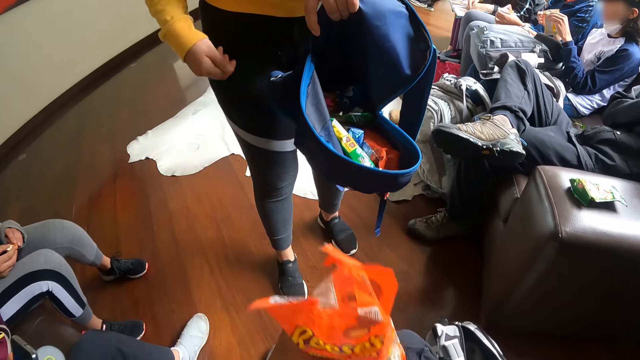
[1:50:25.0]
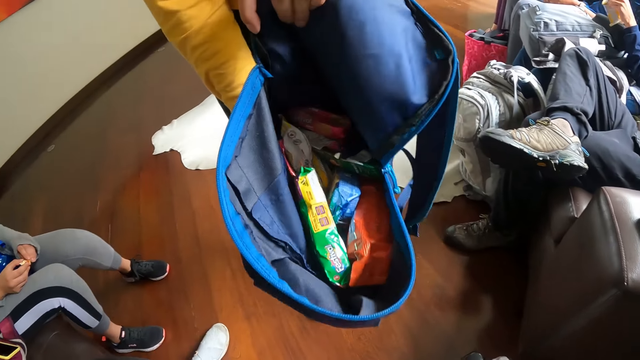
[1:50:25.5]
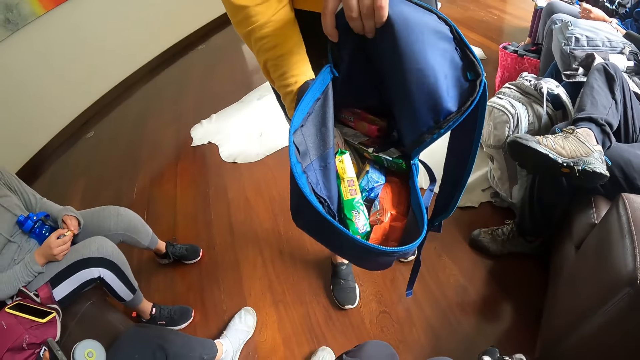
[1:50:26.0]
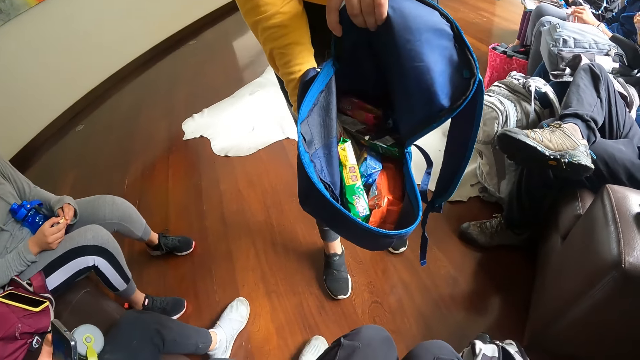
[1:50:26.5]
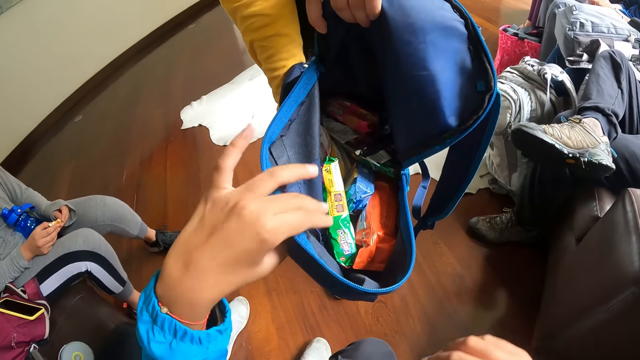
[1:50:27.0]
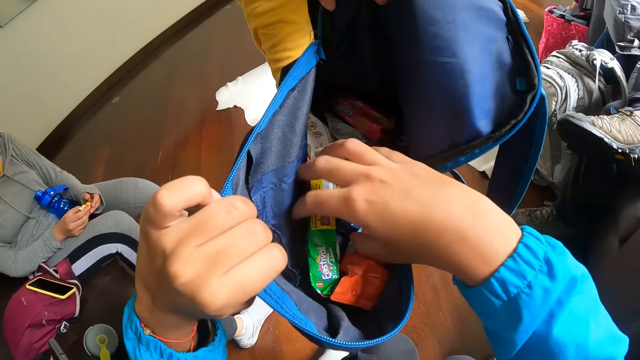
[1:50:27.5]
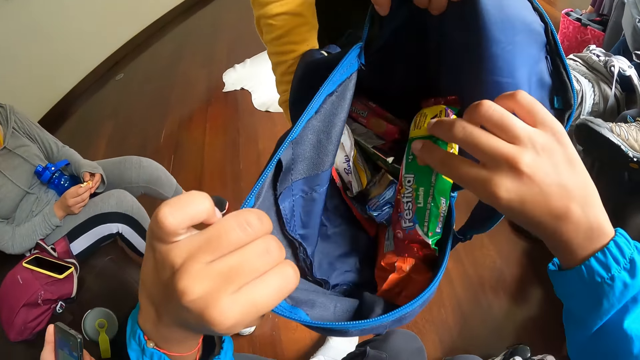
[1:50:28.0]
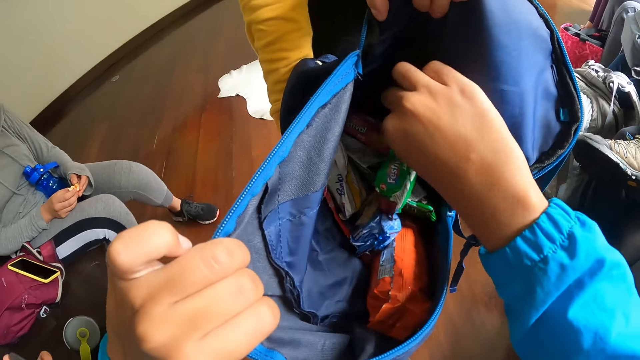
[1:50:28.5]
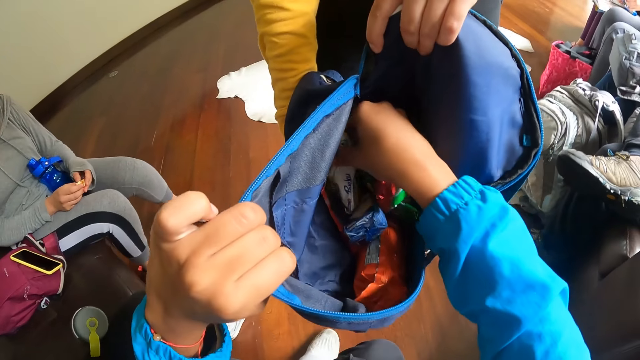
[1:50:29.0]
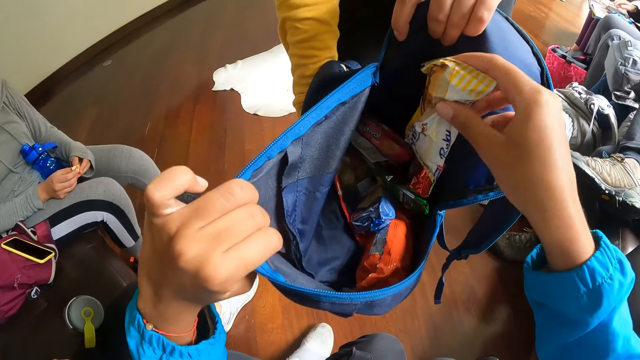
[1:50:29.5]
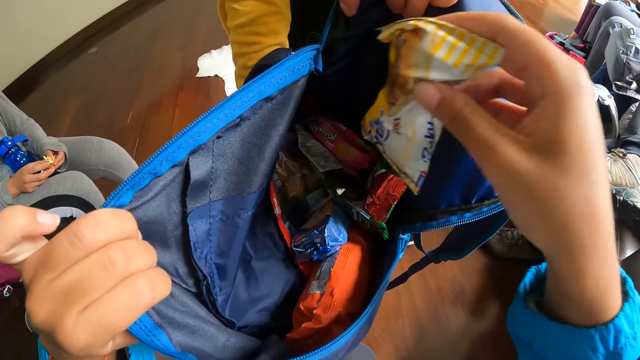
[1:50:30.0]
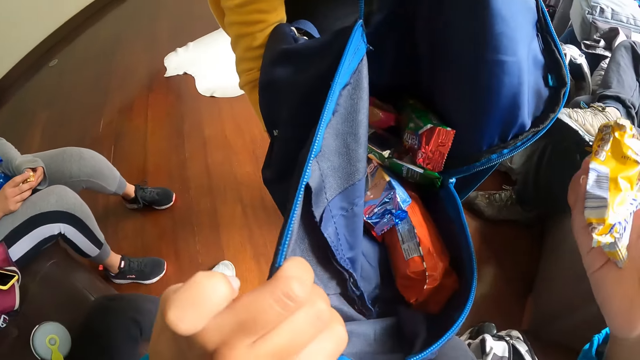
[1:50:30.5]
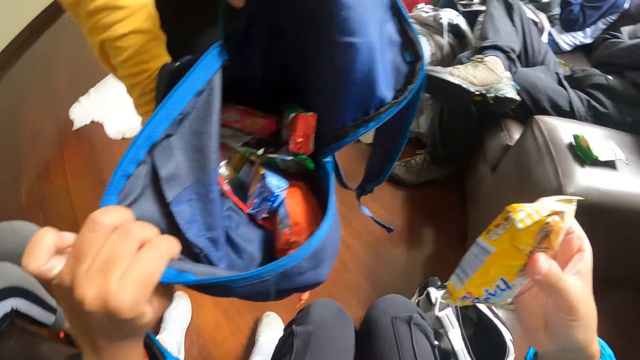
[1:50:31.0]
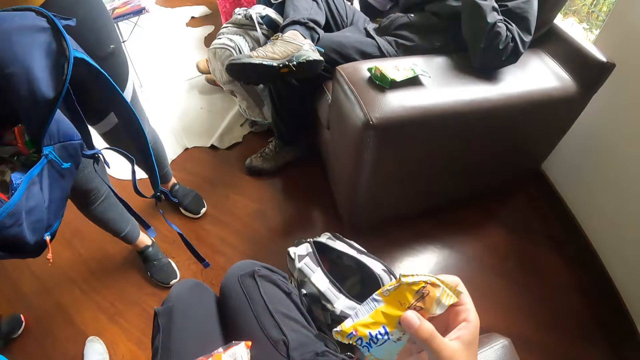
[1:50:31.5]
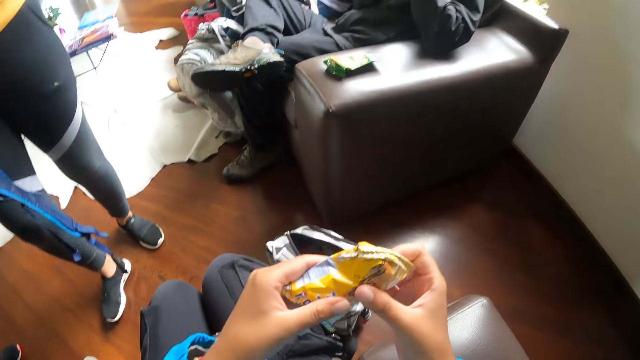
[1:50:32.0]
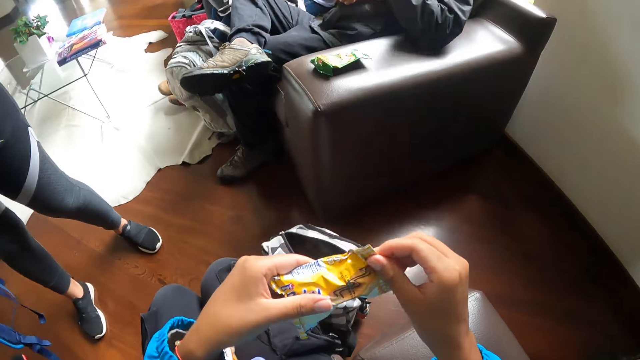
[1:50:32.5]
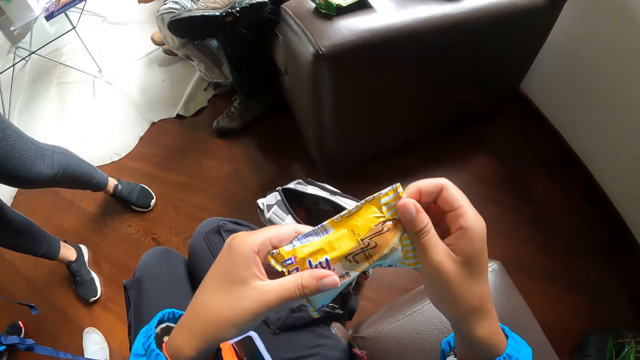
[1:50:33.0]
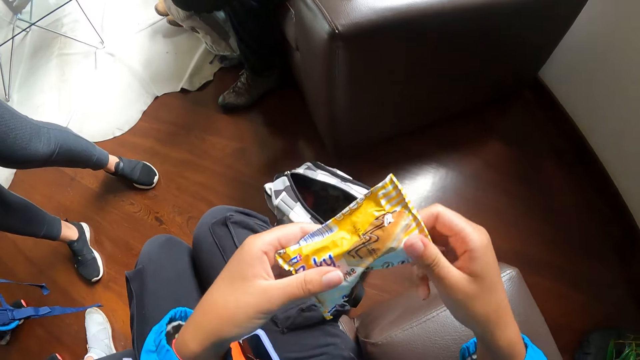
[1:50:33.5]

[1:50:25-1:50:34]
The camera wearer picks a snack with her right hand from the bag of a woman.

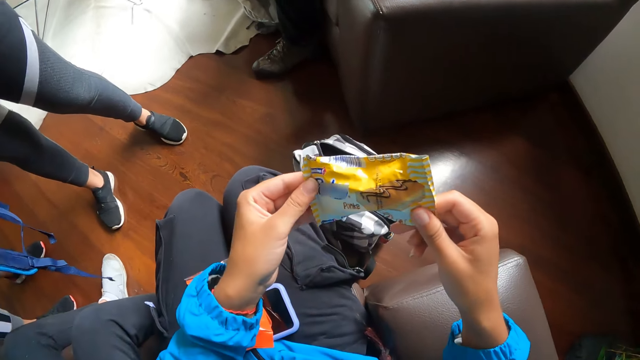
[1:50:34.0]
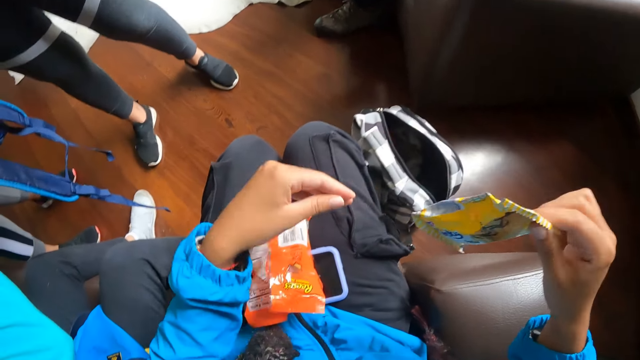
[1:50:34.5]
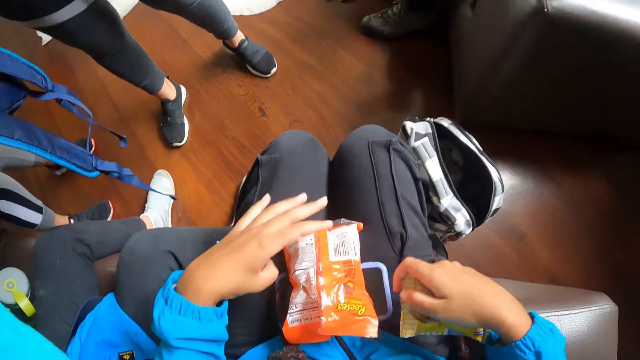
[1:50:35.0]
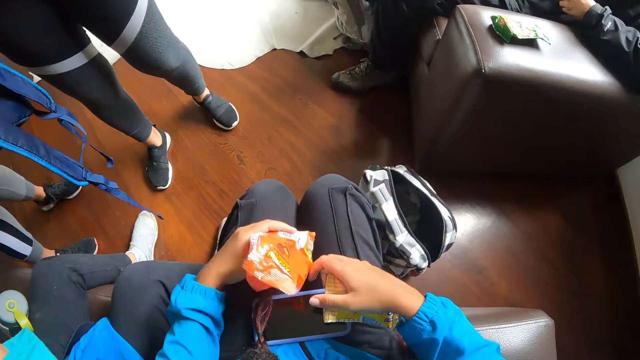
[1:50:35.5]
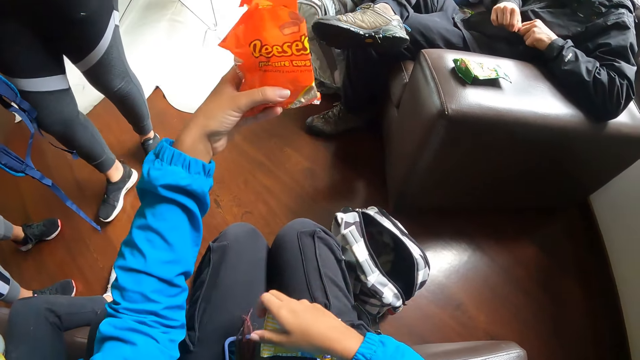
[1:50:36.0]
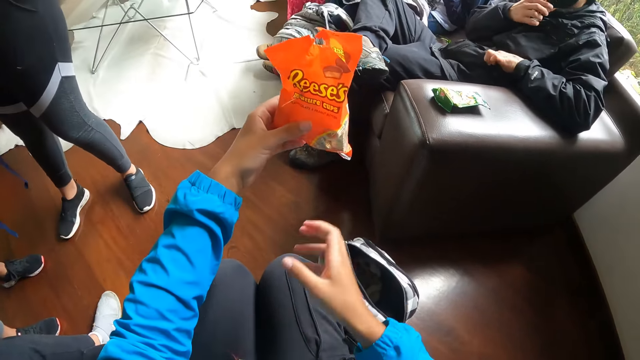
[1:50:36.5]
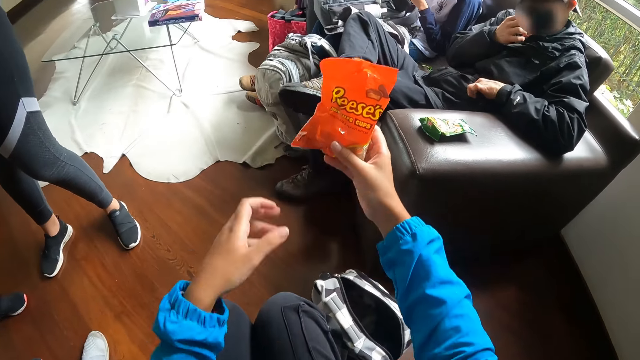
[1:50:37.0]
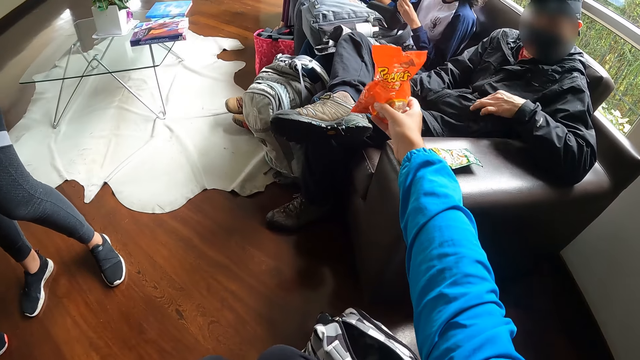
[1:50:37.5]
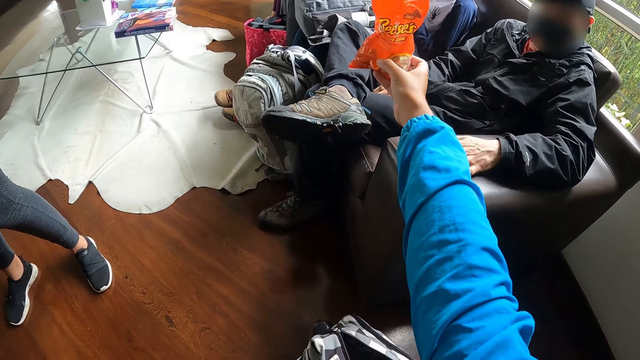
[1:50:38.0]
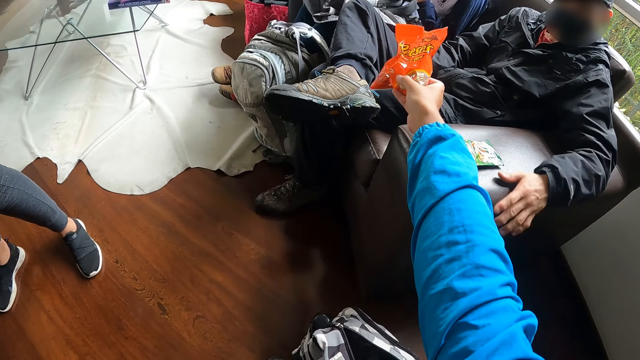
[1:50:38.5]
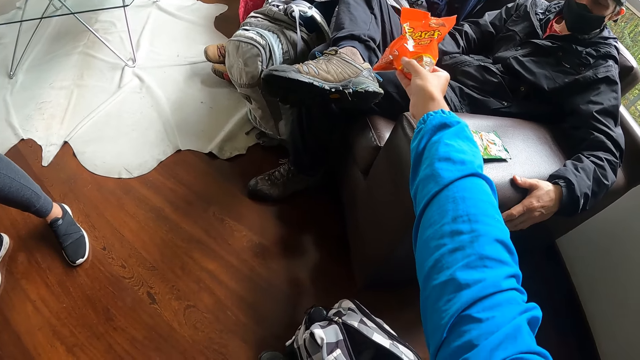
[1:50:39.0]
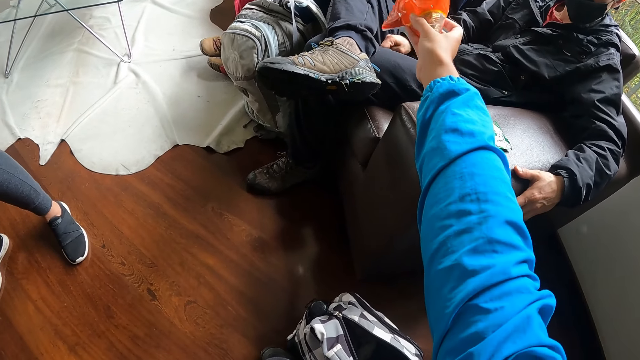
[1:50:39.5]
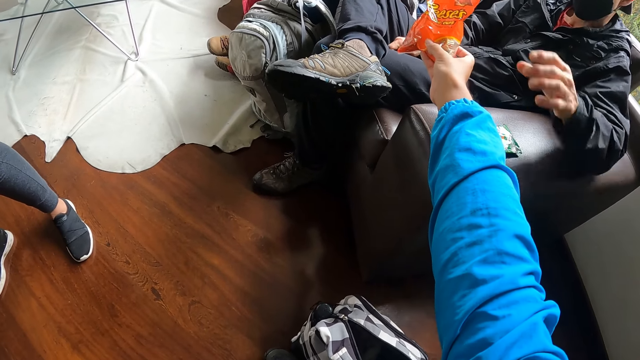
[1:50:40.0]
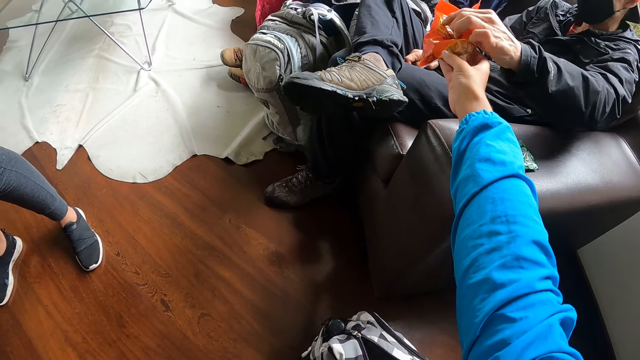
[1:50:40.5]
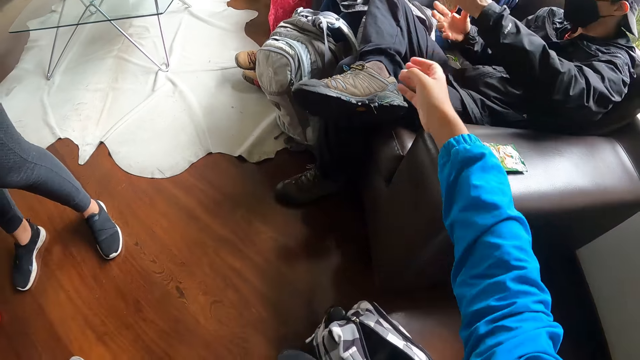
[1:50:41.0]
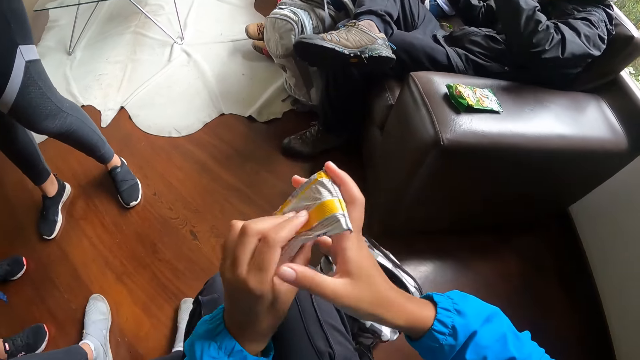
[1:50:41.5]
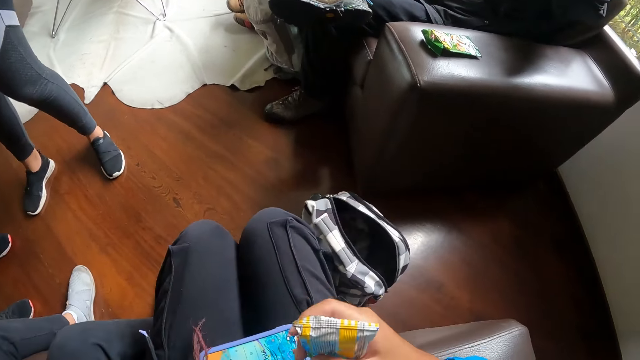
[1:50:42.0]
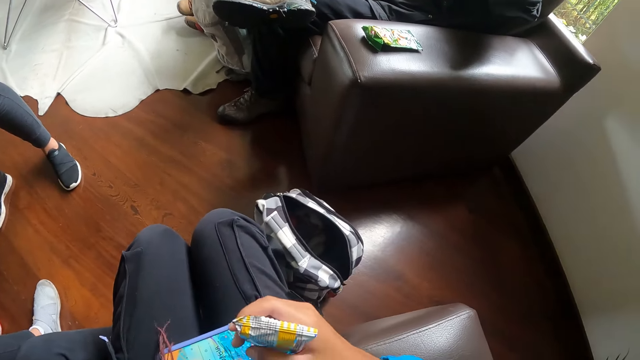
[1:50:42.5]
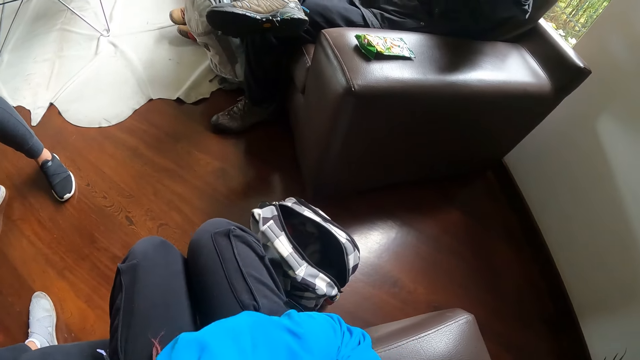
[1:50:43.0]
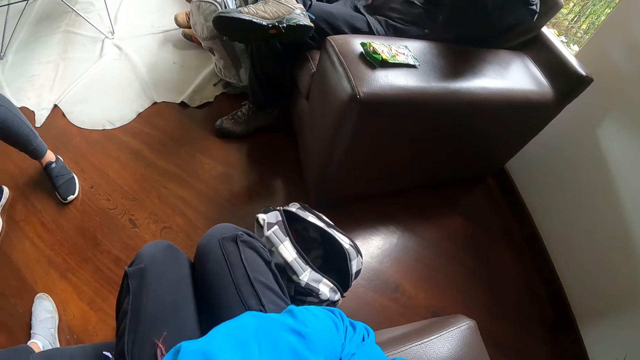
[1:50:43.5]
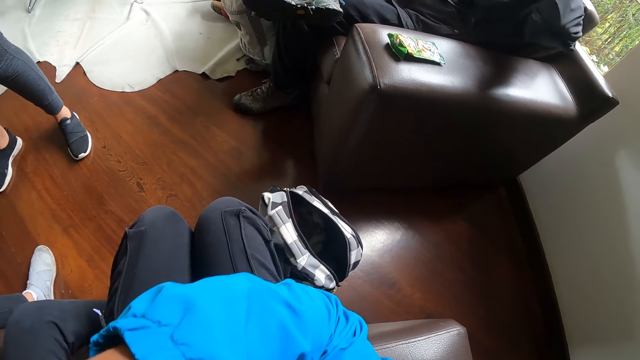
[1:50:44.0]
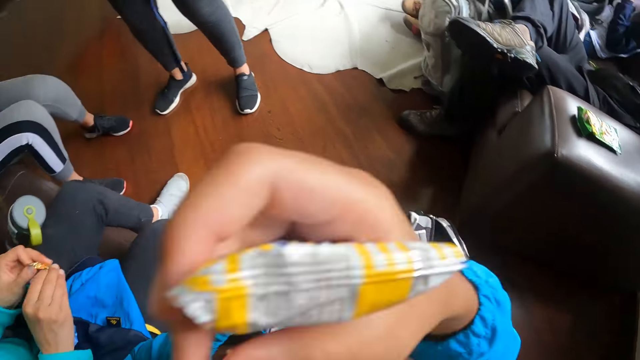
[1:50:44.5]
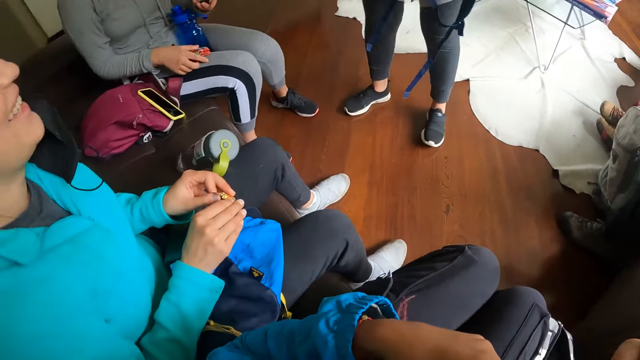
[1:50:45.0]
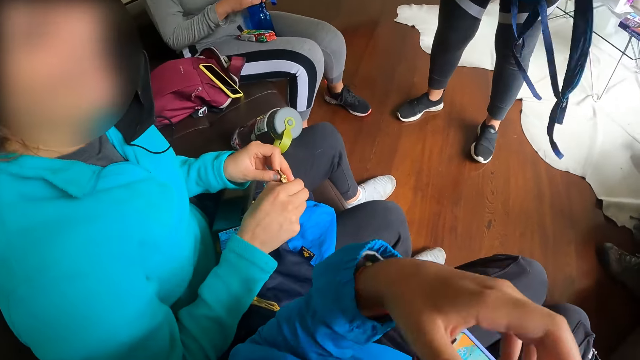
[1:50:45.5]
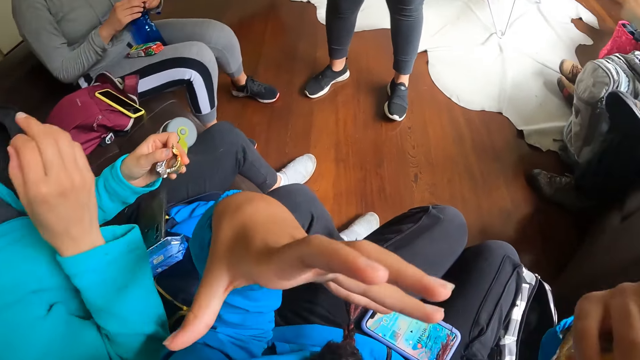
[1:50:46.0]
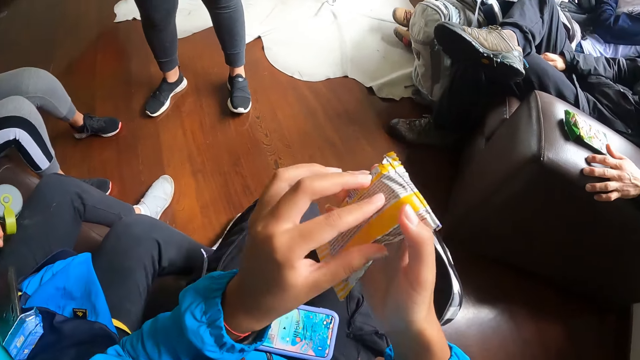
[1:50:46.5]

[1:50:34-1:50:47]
The camera wearer picks the snack on her lap with her left hand. She drops the snacks on her lap with her right hand. She passes the snack to her right hand. She passes the snacks towards the man. The man collects the snacks from the camera wearer with his left hand. The camera wearer passes the snack in her left hand to her right hand. A woman opens a pack of snacks with both hands.
